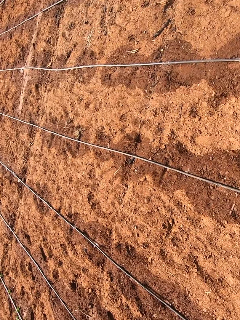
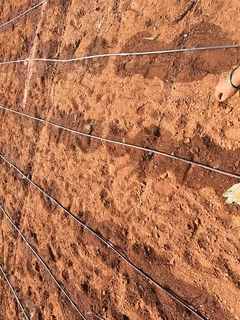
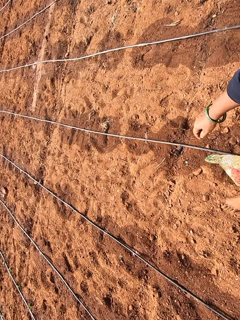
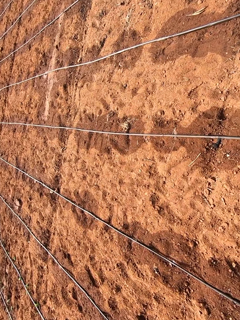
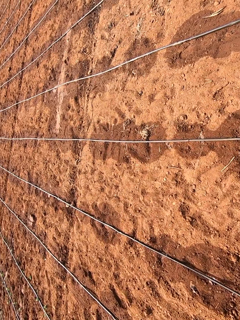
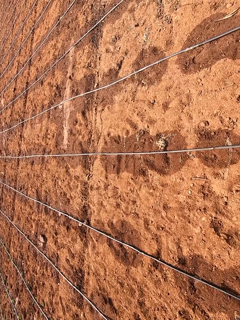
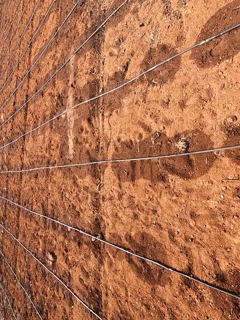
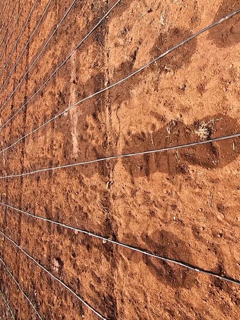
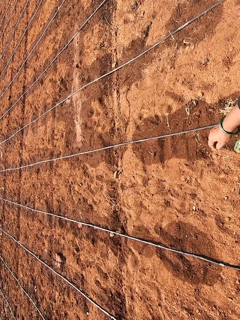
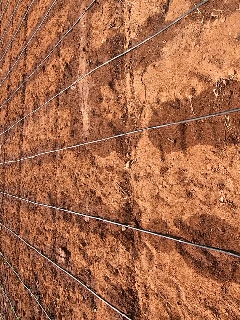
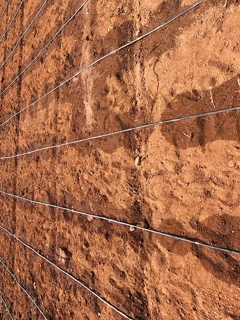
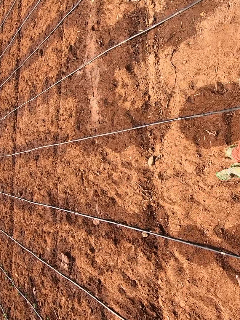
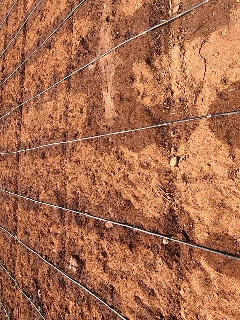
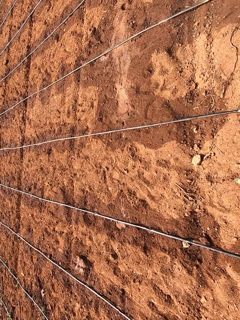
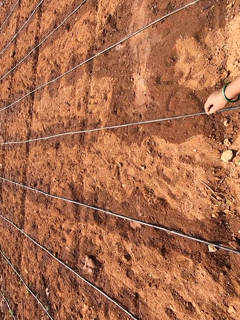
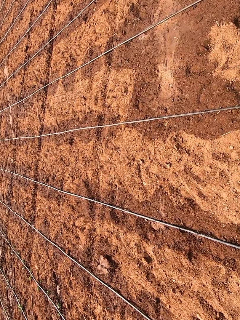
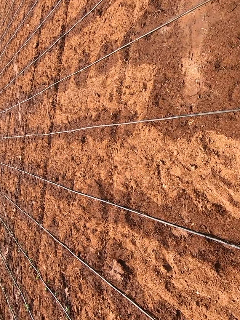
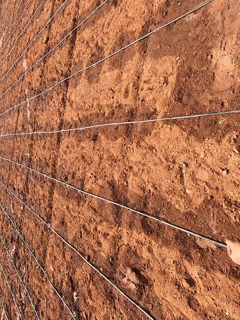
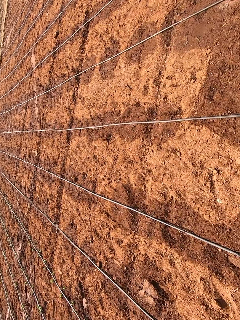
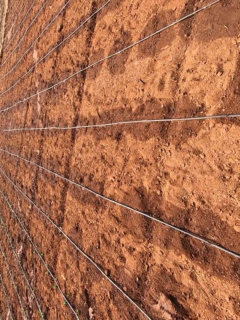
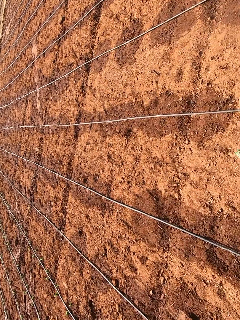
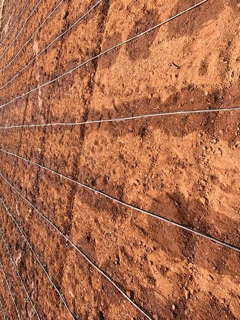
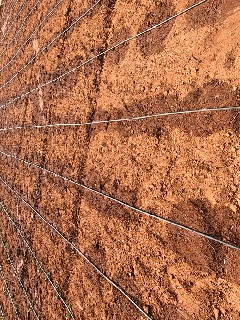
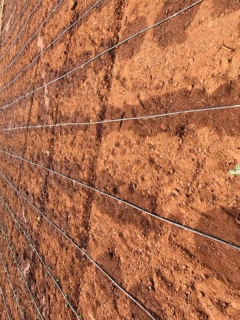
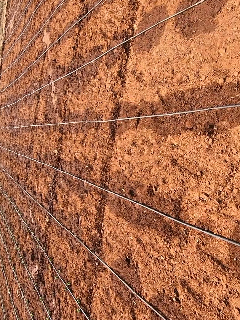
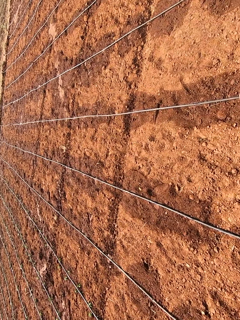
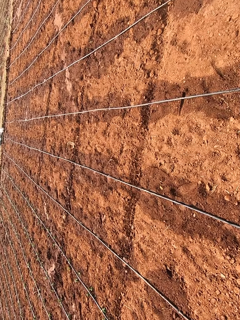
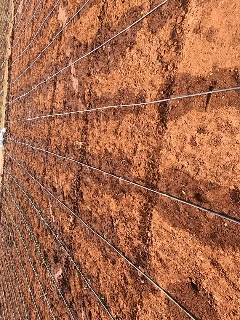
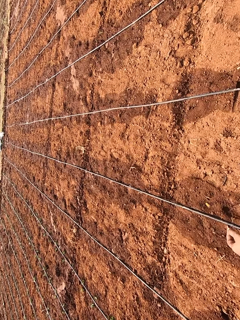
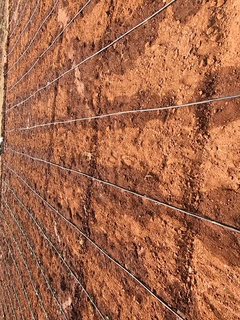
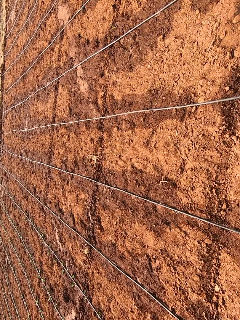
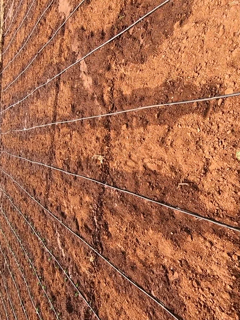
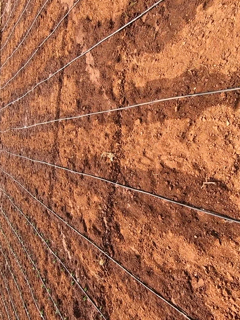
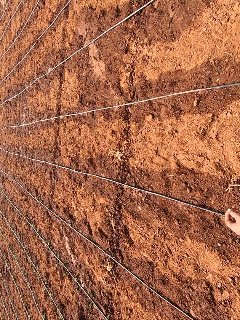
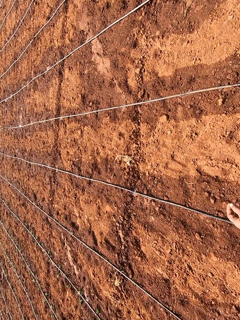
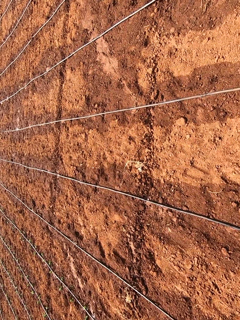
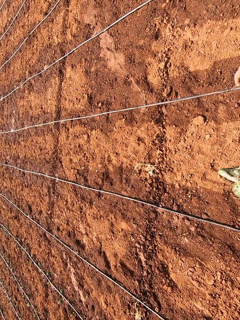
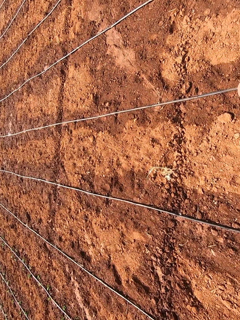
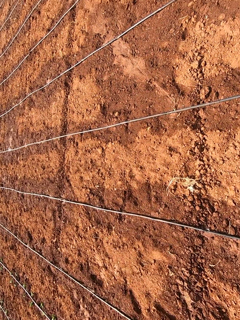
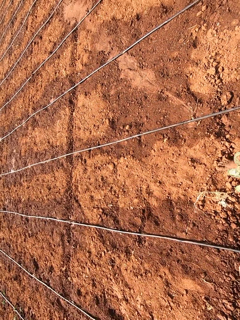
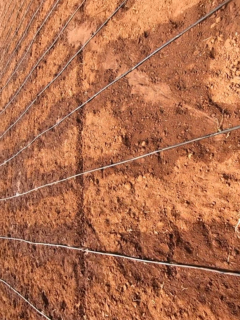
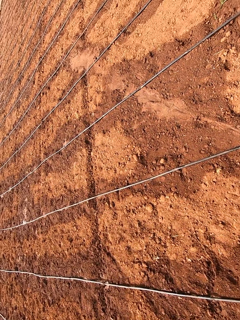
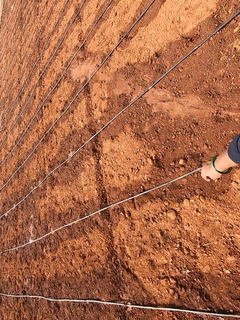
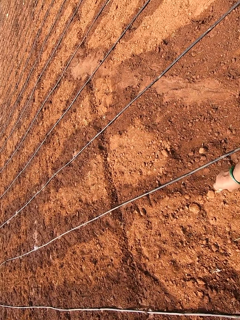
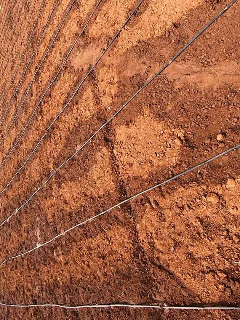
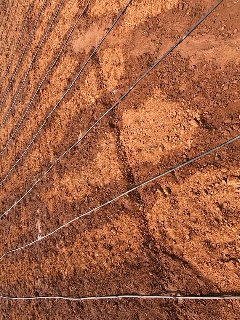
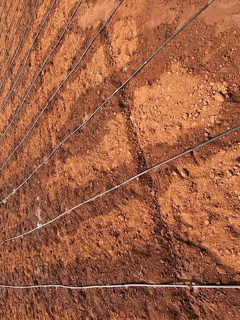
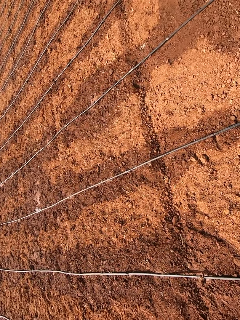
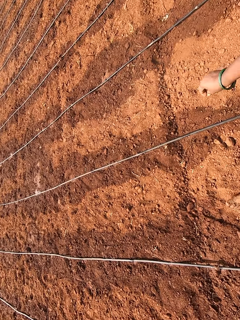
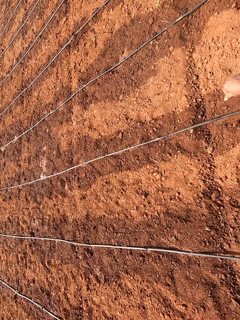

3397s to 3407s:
The camera wearer interacts with the man.

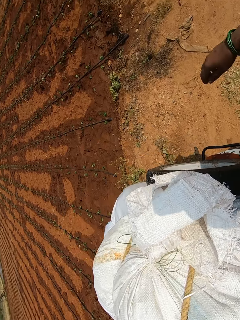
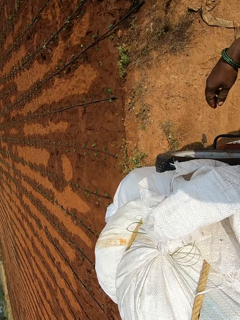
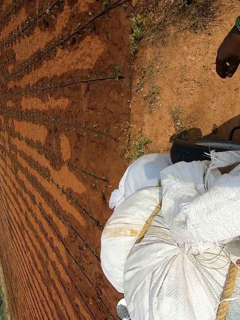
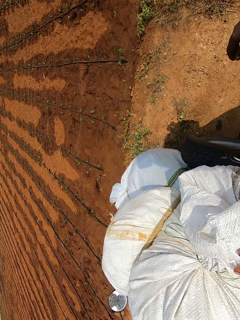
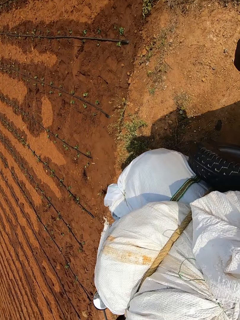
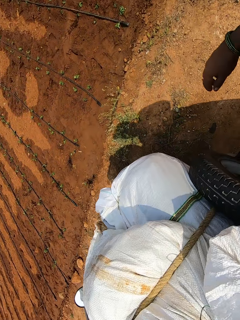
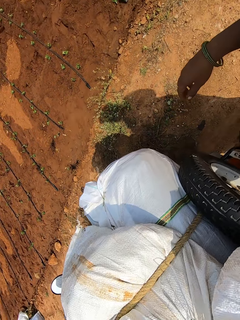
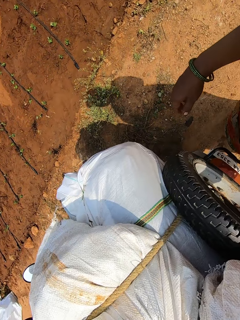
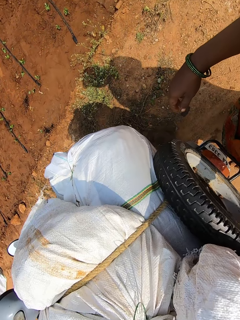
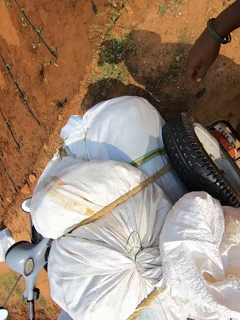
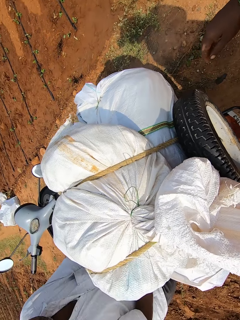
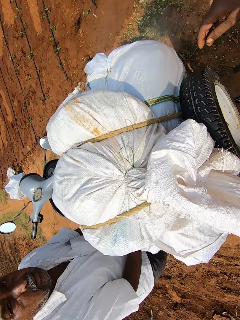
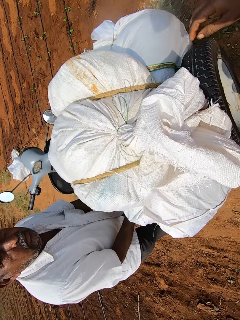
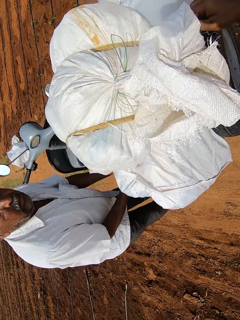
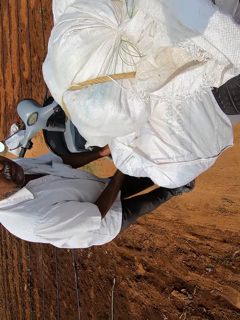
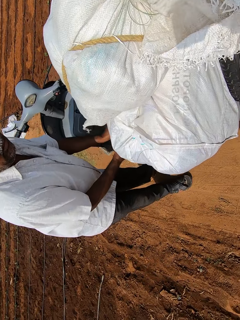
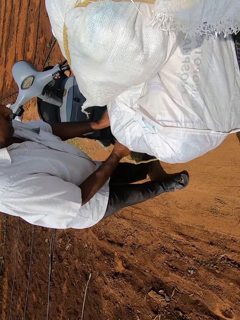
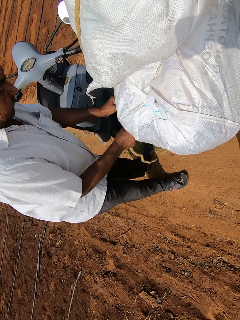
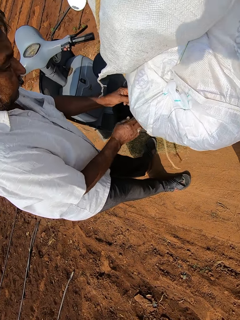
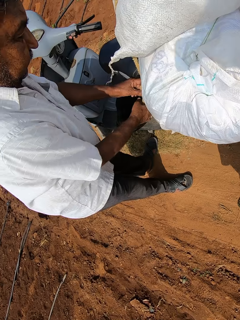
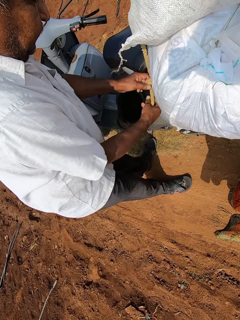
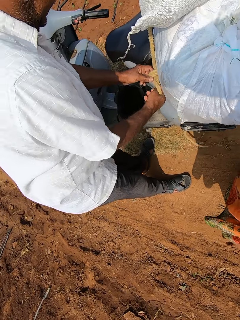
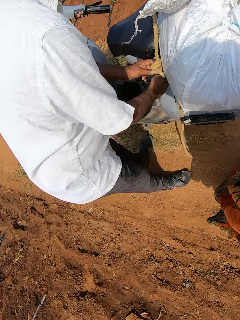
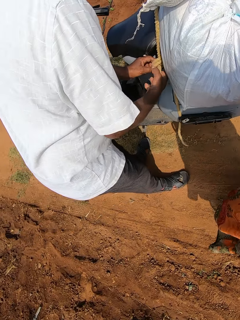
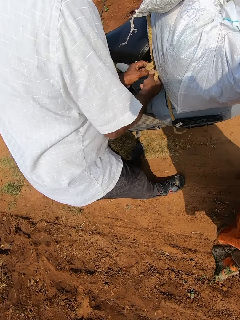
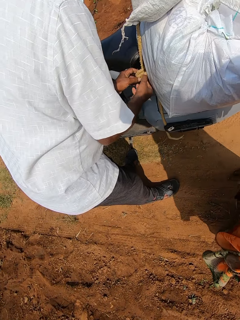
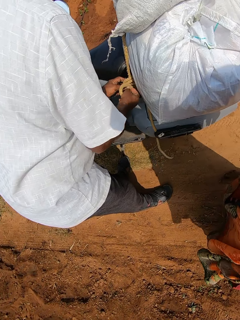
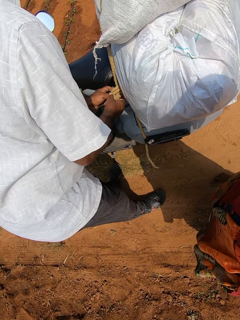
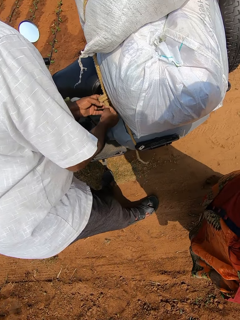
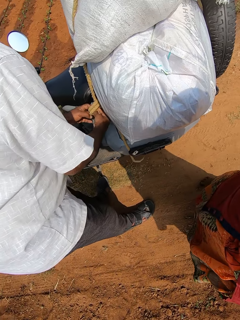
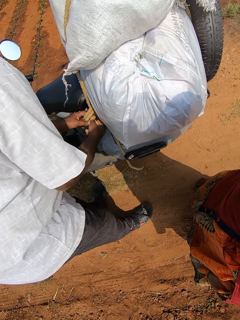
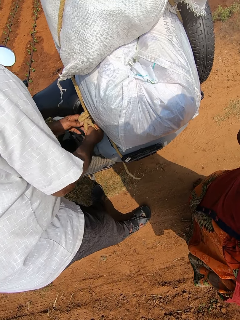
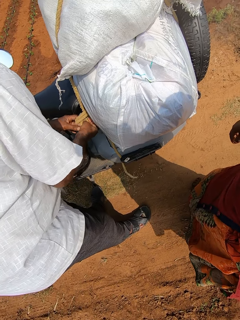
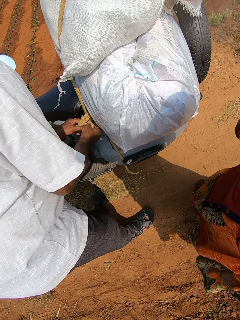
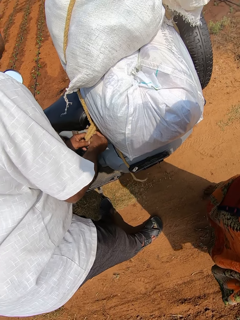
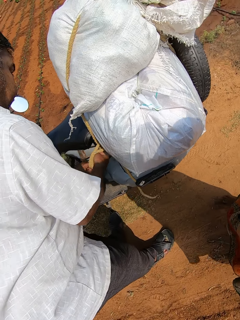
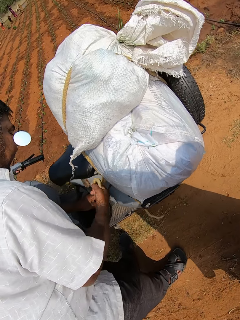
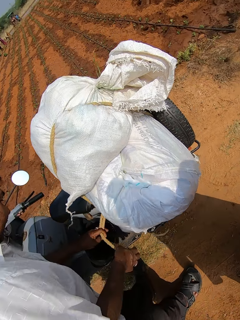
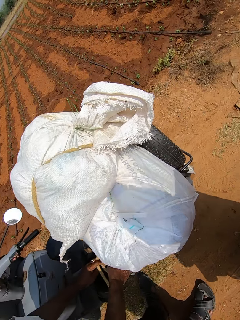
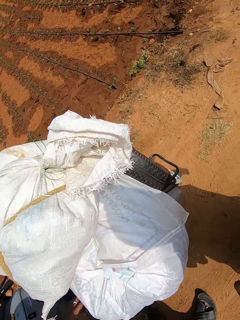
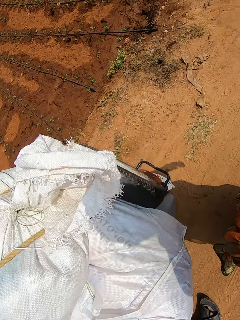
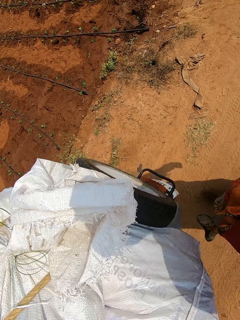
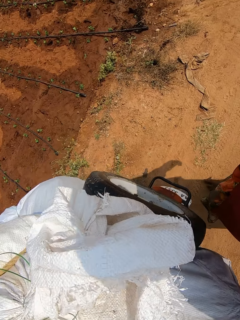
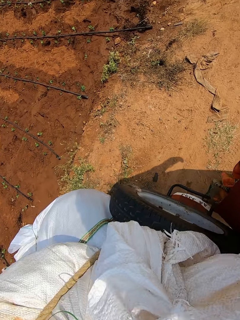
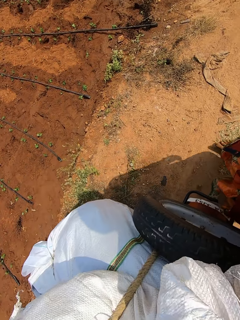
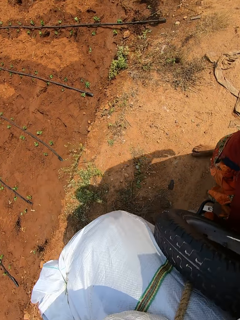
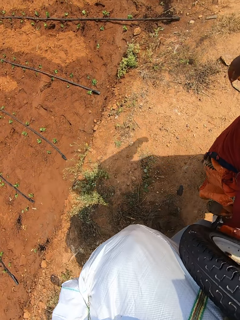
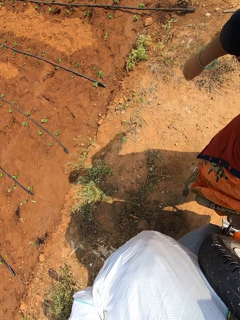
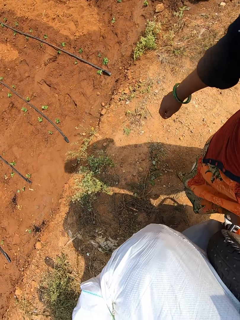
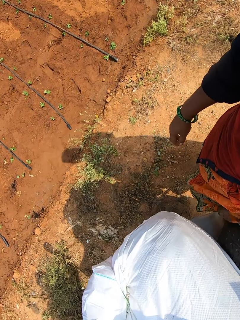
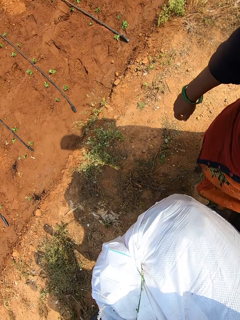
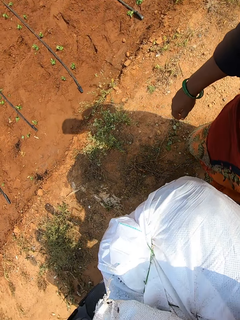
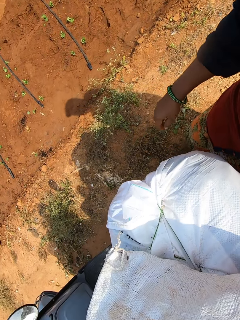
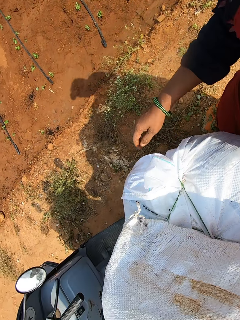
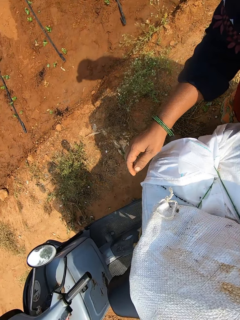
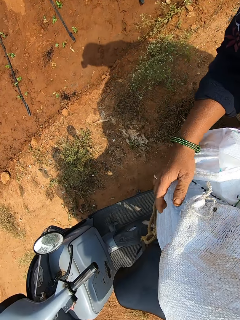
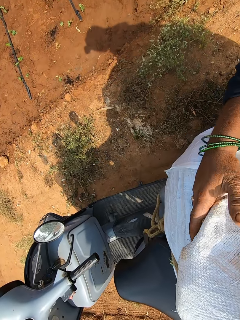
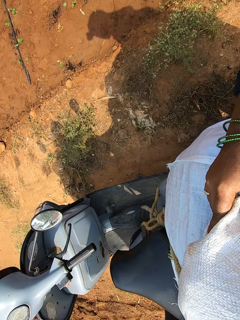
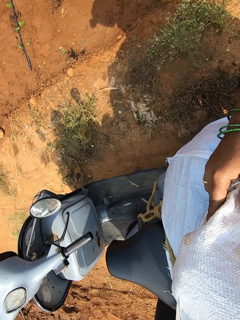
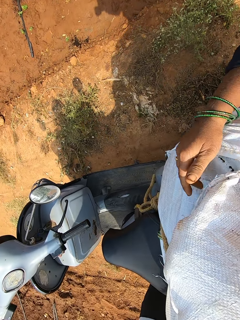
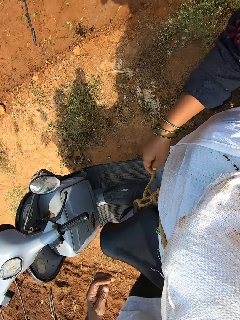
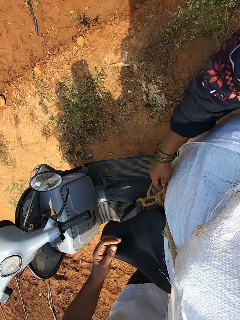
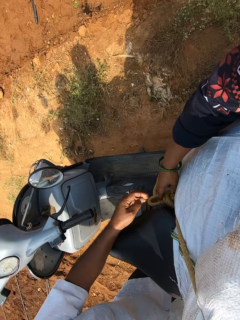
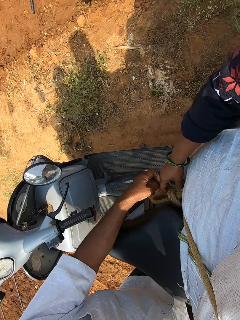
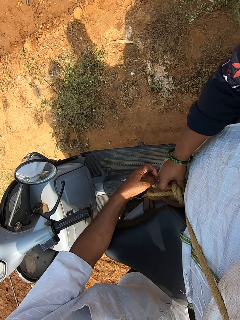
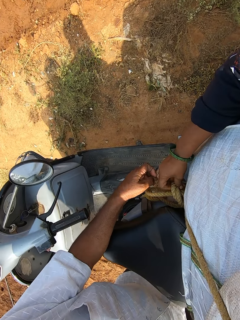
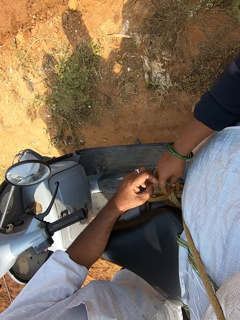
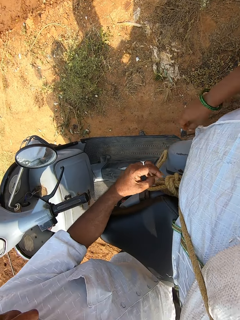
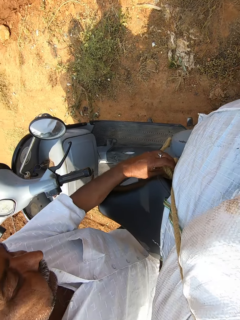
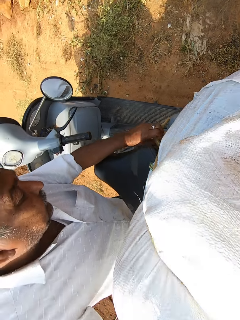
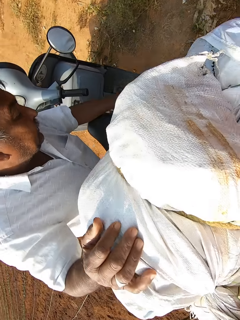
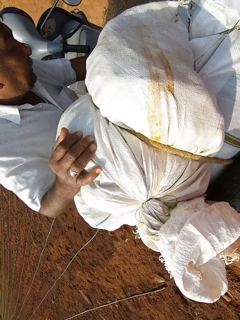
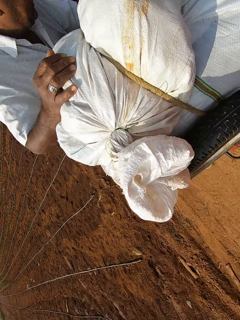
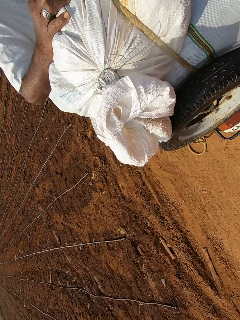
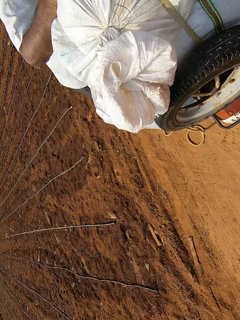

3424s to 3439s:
The camera wearer picks up the sack. The man unties a rope on a motorcycle with both hands. The camera wearer interacts with the man. The man unties the goods on the motorbike. The camera wearer touches the sack on the motorcycle with her right hand. She holds the sack. She adjusts the rope on the motorcycle with her right hand. The man unties the rope with his left hand and holds the rope. The camera wearer holds the rope.
